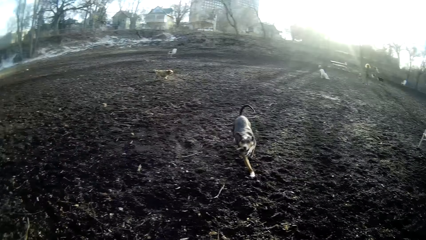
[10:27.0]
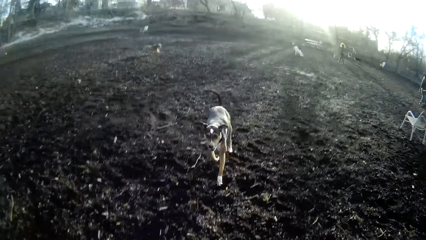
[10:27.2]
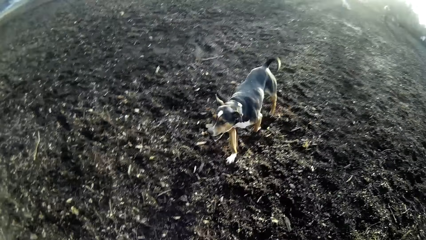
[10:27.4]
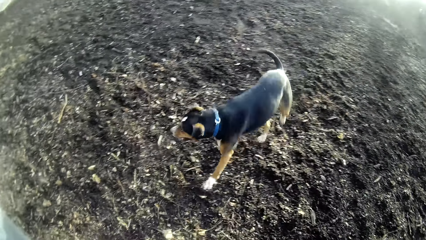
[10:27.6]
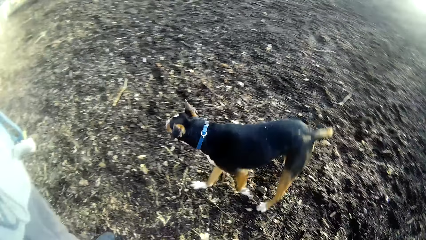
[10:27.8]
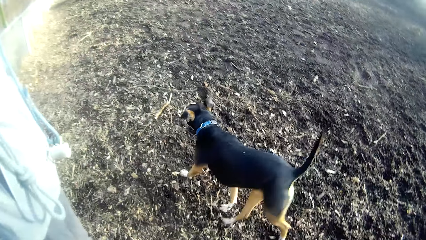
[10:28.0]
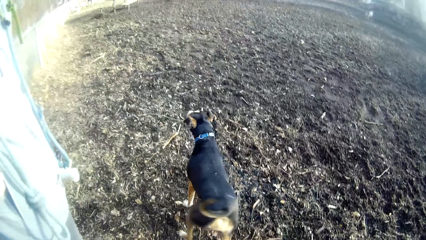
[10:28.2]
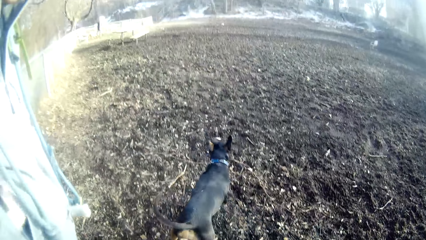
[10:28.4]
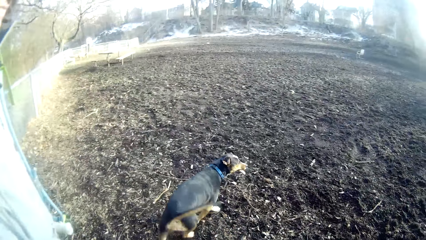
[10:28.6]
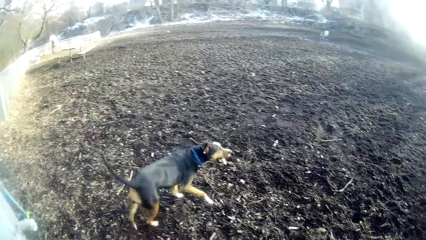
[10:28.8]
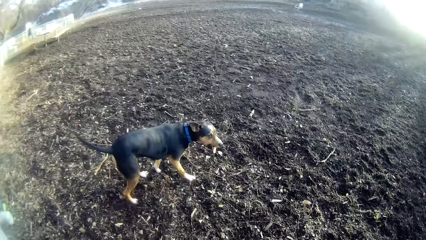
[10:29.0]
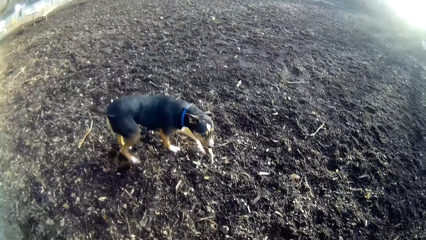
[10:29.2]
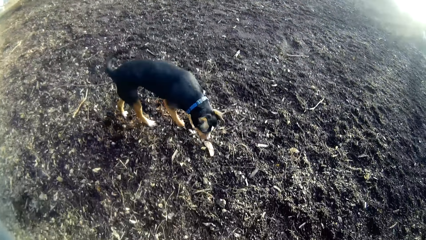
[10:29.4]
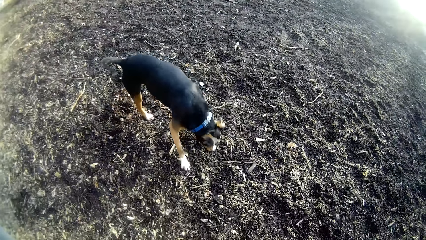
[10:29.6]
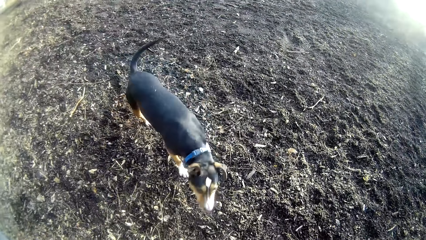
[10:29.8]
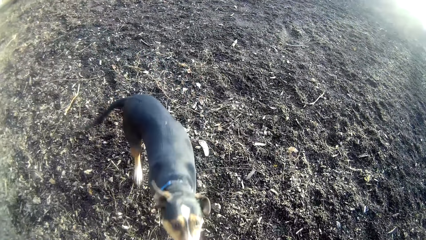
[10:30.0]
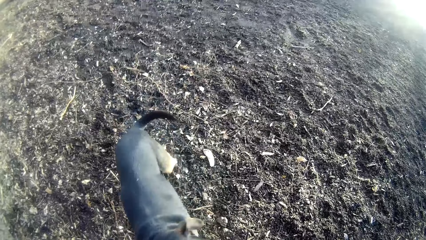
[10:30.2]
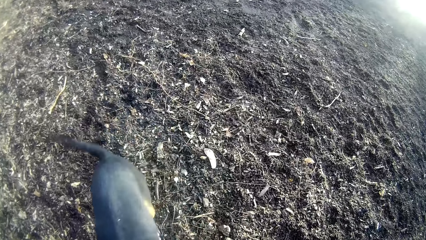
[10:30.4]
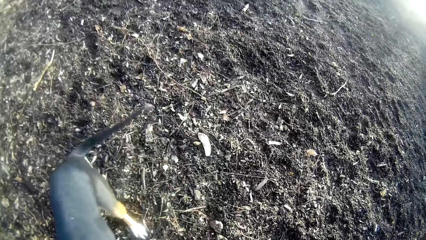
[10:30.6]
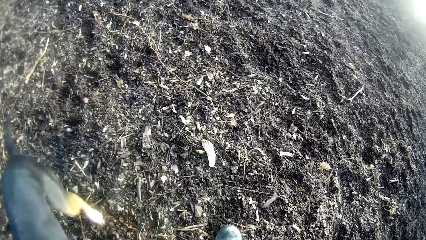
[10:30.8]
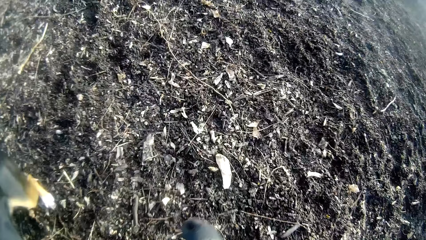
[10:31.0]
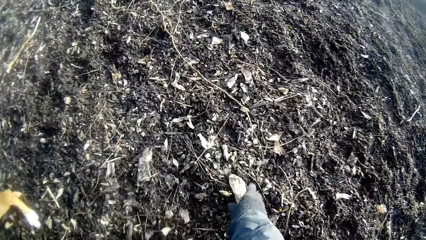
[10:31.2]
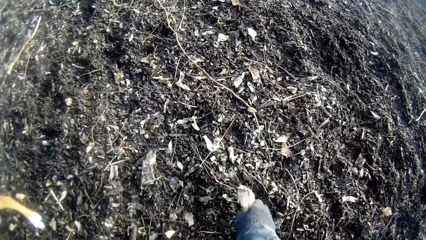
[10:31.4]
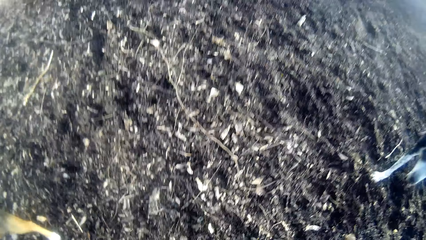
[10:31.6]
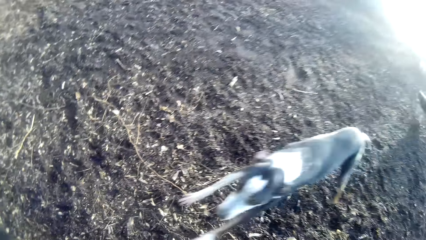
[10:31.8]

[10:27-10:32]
The camera wearer picks up a stick from the ground with his right hand.

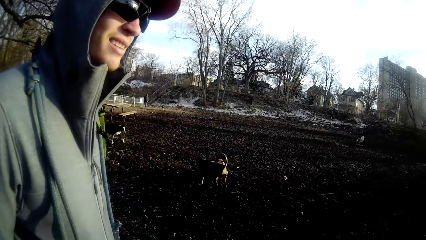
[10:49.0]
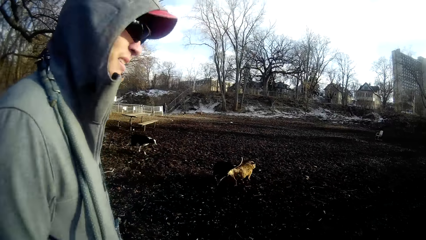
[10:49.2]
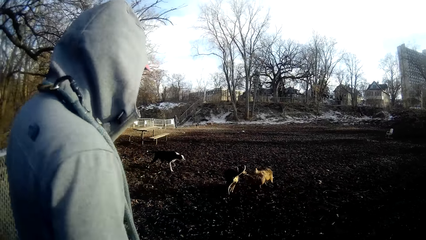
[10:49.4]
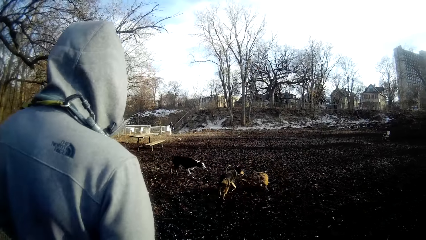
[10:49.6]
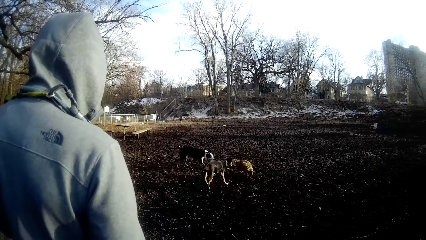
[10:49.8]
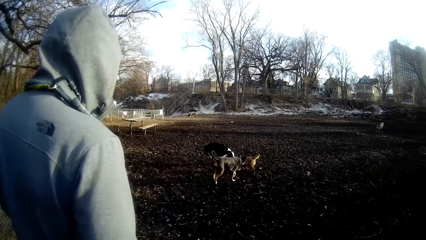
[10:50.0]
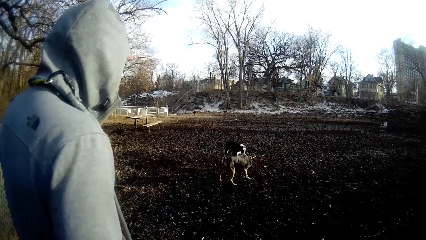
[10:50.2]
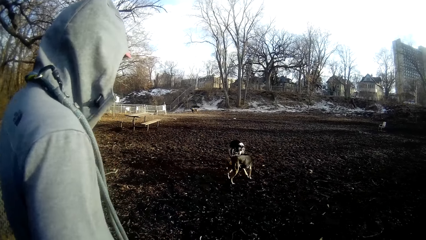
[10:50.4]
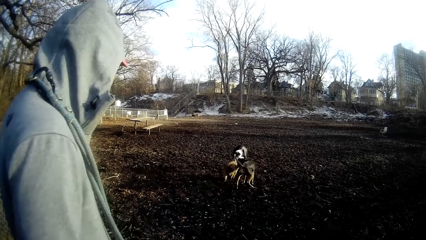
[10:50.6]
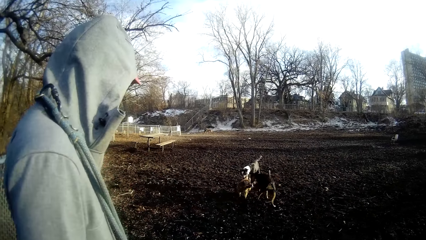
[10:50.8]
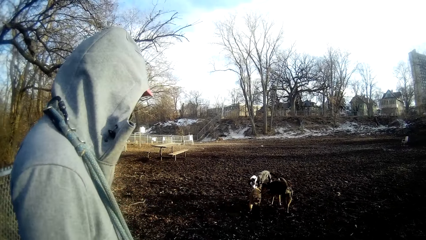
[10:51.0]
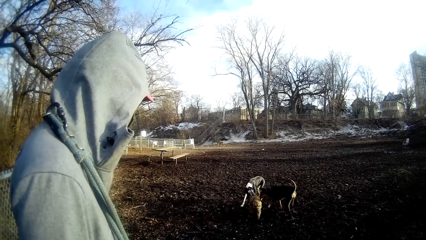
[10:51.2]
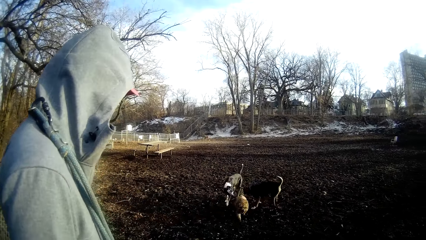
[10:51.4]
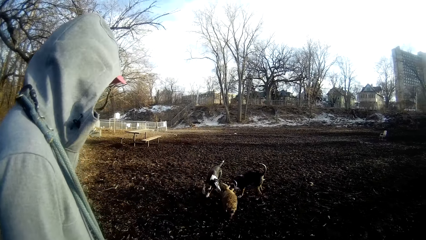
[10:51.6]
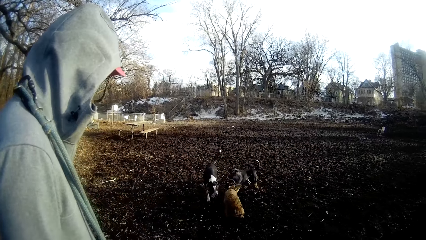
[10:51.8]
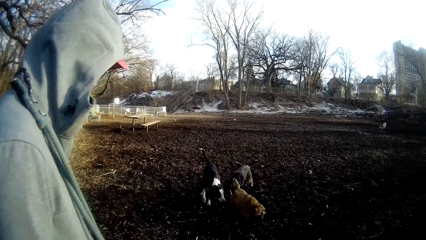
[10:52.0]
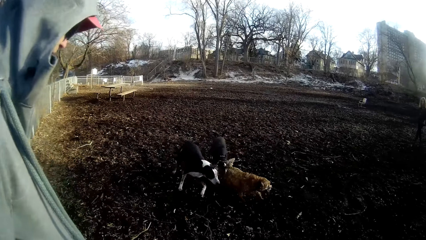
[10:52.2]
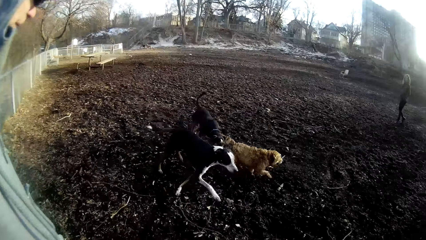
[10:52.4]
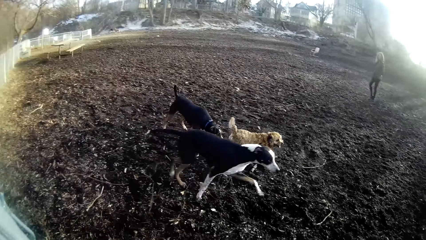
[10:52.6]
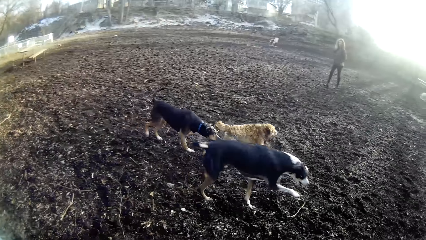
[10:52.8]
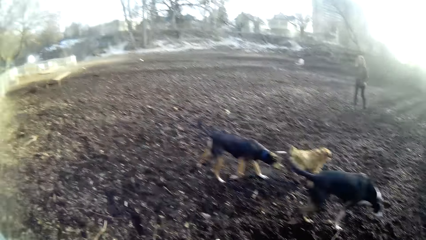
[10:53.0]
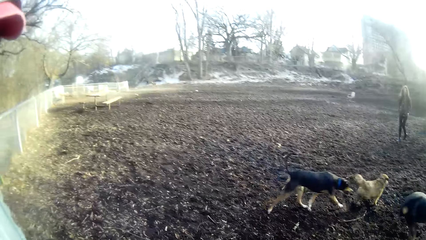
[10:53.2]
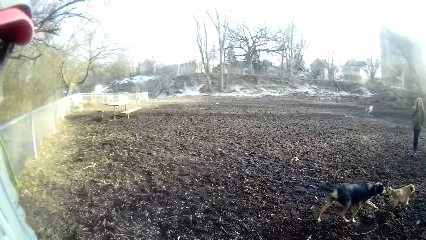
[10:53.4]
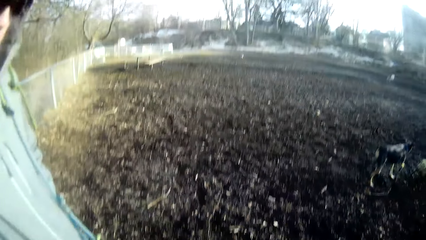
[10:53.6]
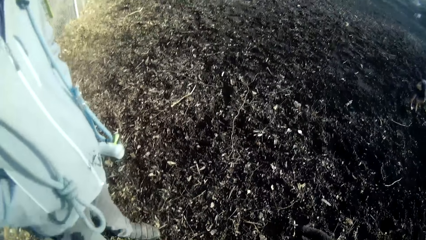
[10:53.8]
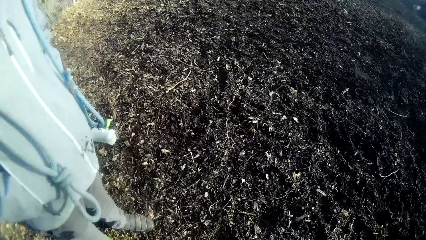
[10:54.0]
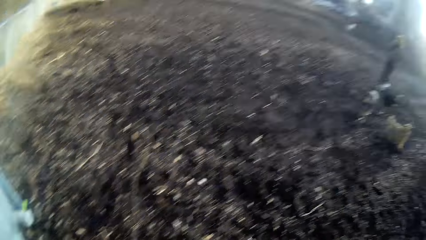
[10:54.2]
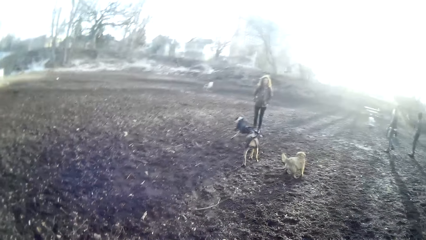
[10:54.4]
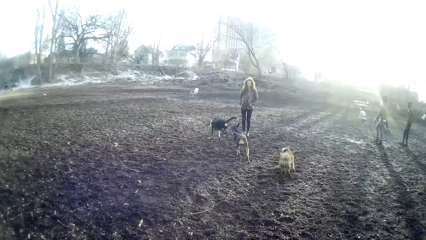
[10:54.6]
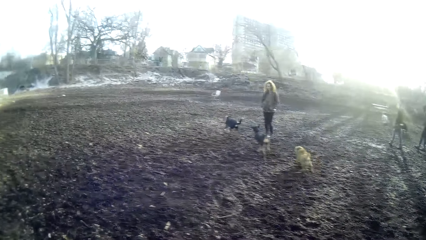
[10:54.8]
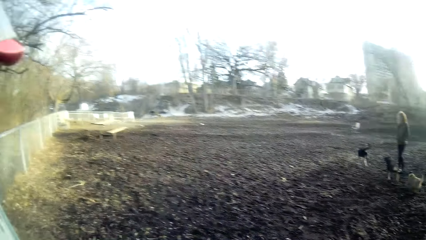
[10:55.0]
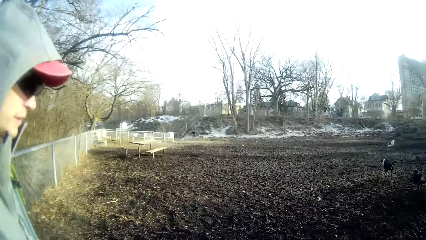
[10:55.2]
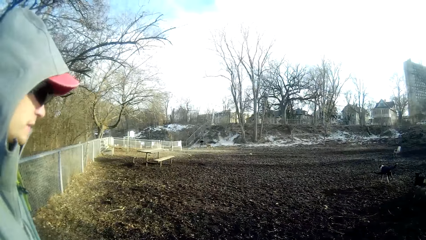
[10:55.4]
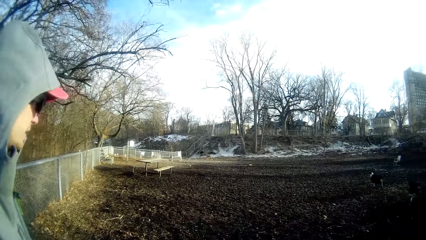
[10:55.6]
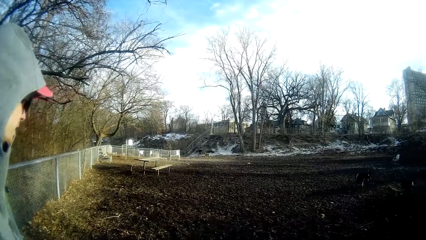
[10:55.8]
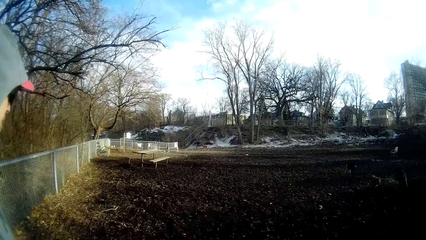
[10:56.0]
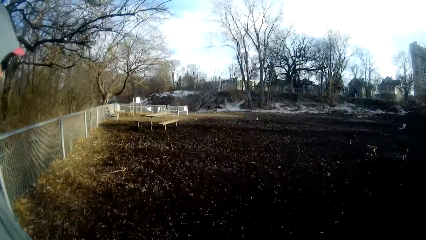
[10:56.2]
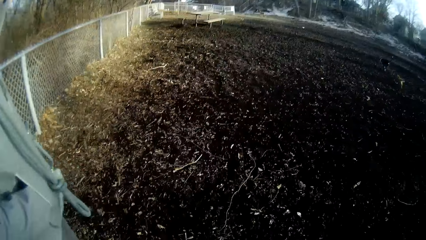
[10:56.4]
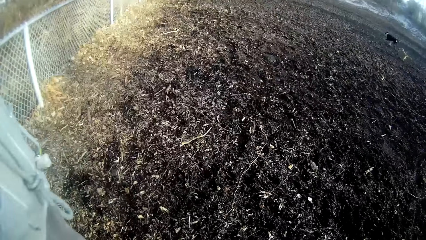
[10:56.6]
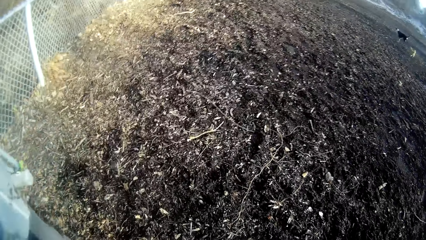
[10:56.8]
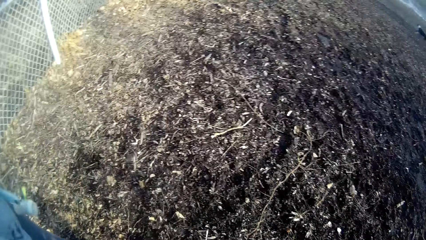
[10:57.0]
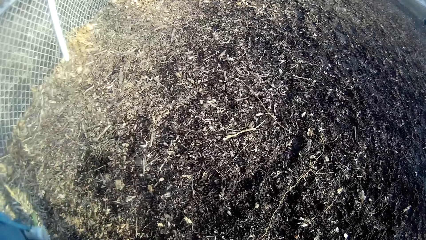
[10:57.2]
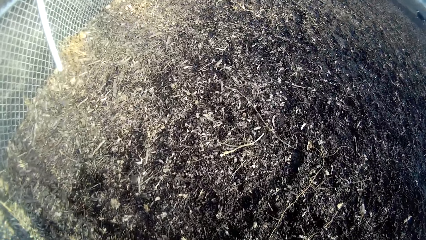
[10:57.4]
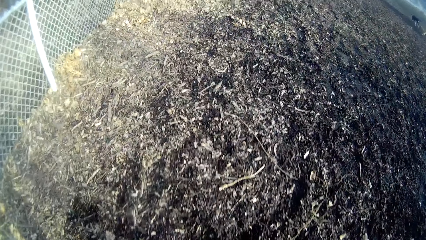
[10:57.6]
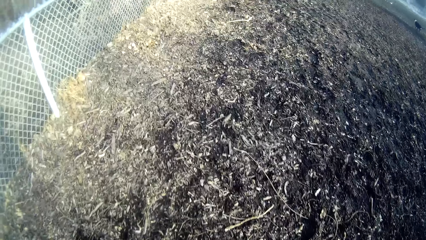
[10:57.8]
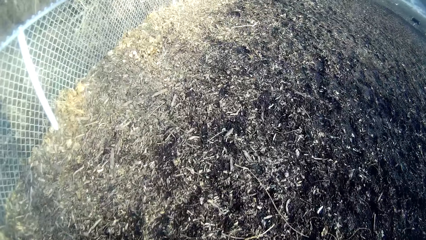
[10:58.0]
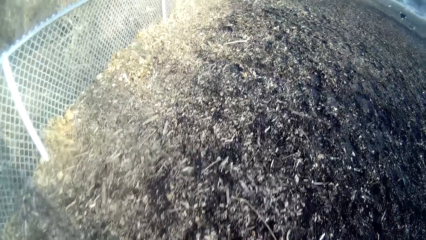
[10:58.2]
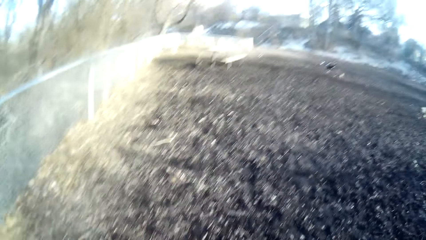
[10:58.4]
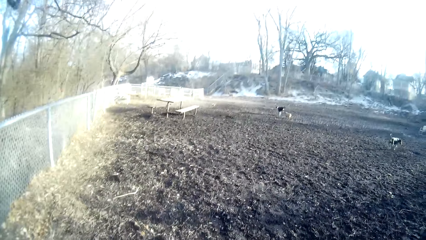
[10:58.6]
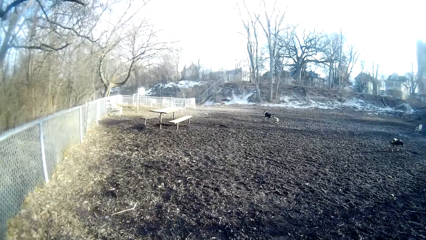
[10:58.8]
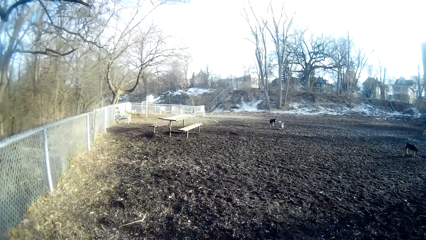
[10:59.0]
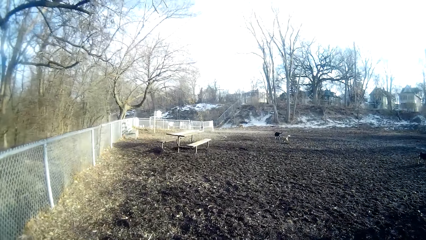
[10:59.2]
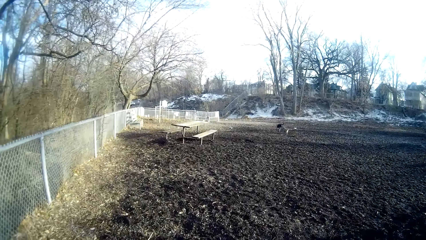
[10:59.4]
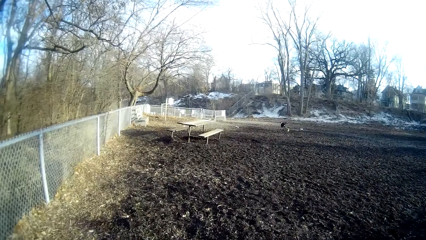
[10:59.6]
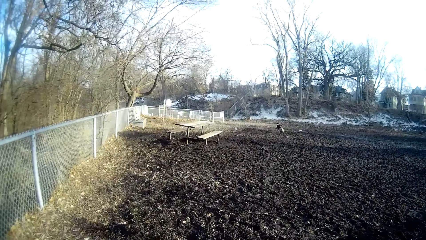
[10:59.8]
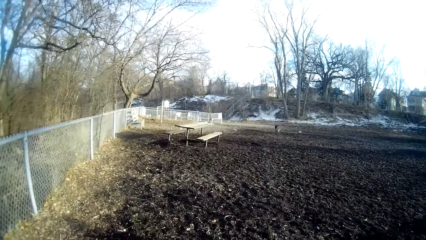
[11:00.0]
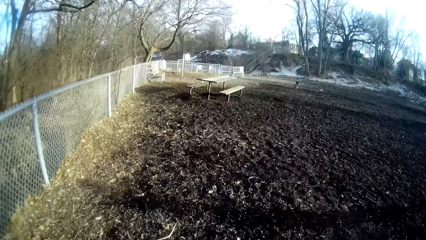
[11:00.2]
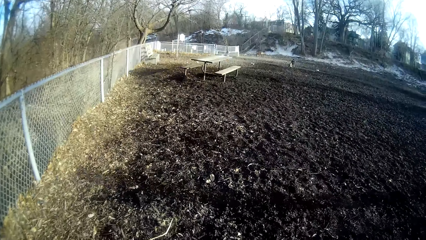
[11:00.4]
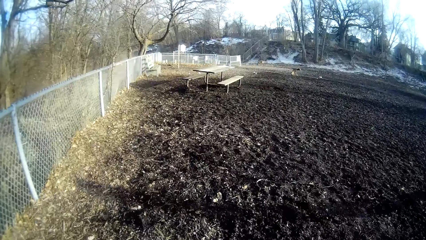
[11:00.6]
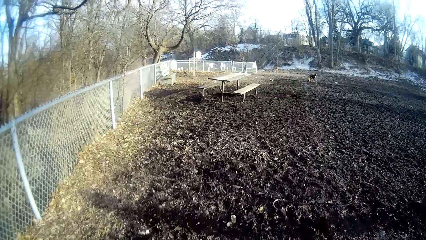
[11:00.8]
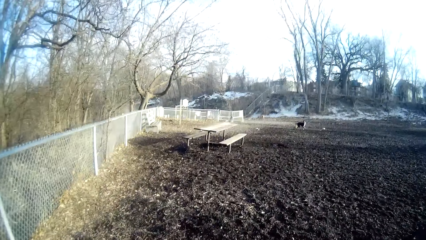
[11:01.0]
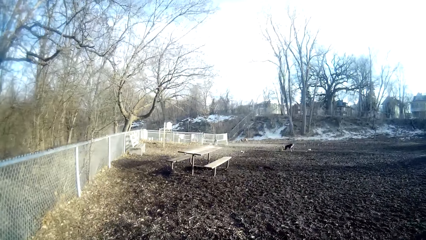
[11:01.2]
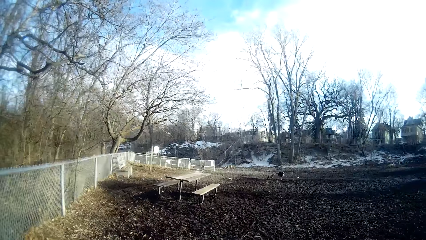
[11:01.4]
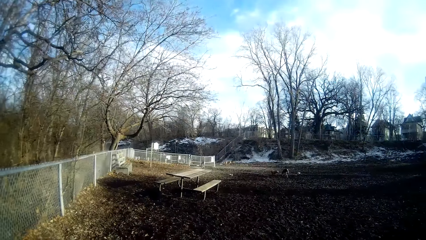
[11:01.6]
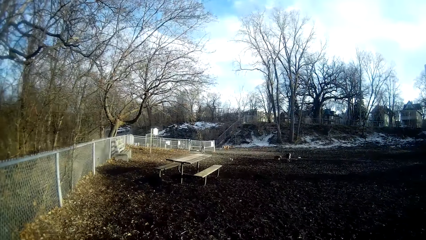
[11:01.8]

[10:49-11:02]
The camera wearer talks to a person. They look at the dogs and walk towards the dogs.
